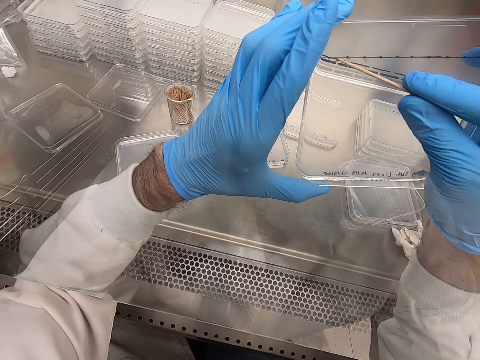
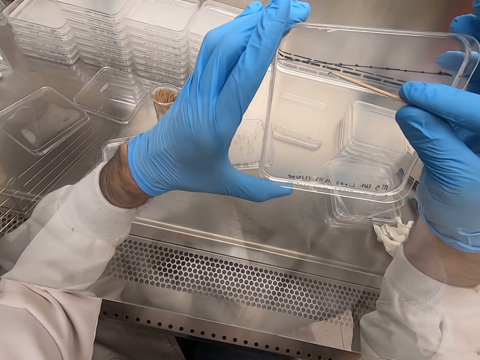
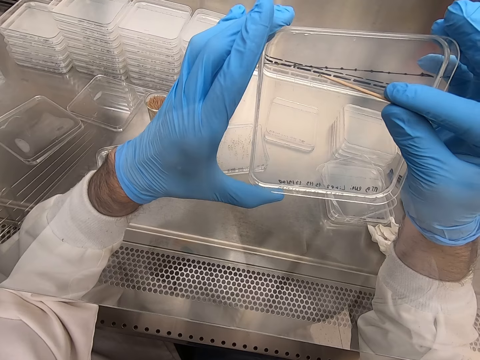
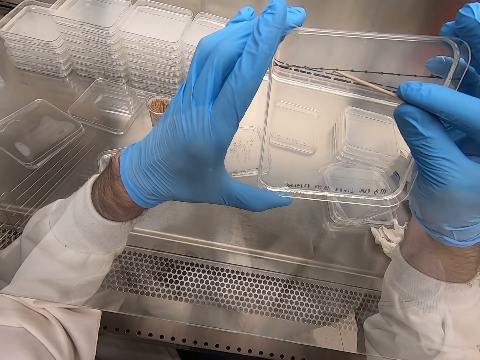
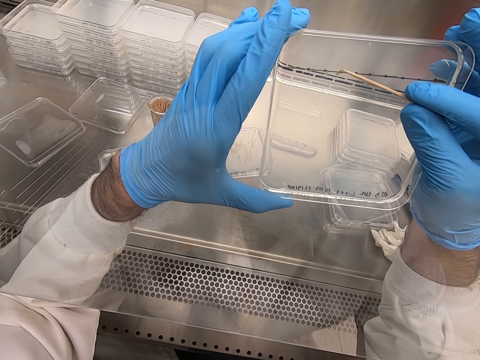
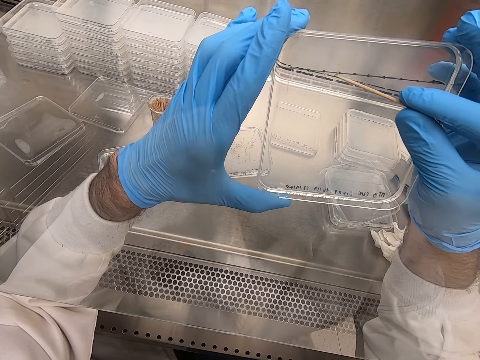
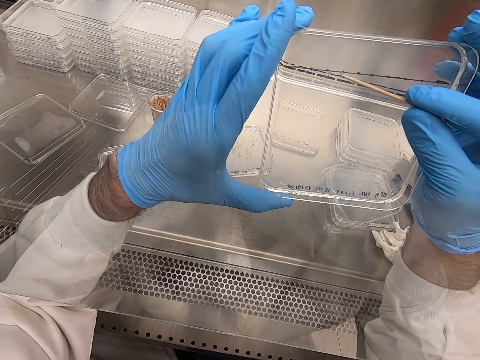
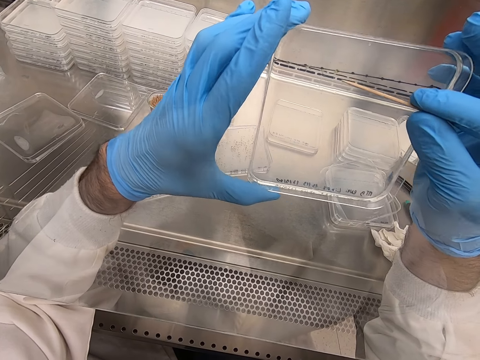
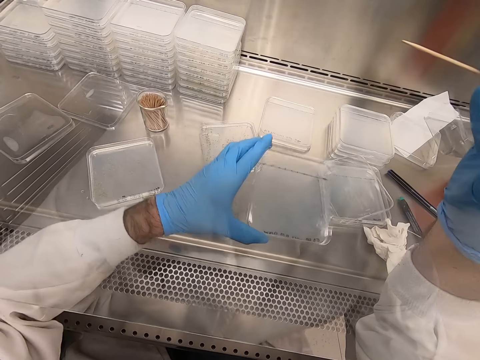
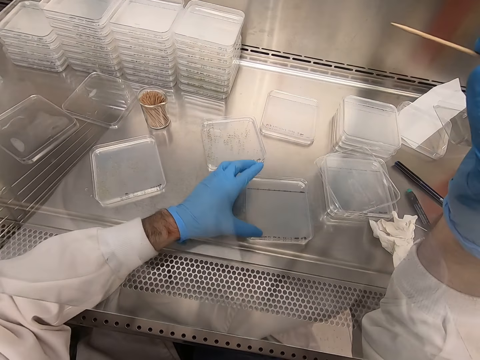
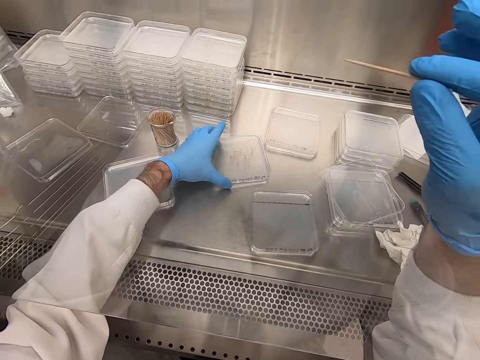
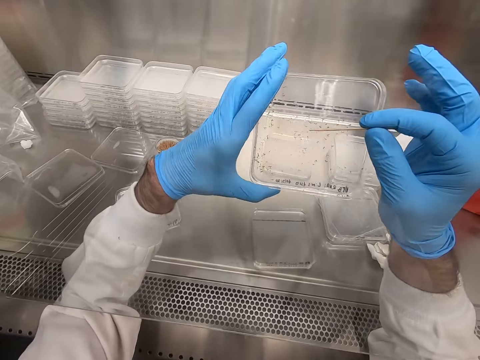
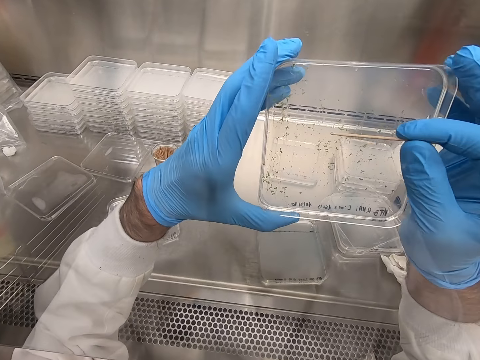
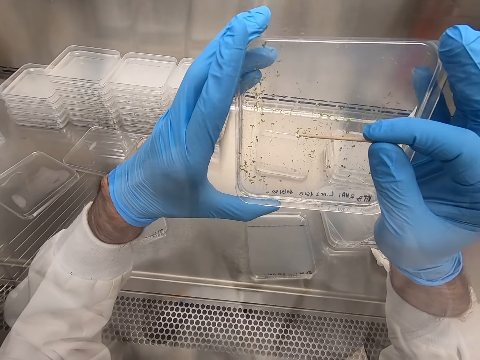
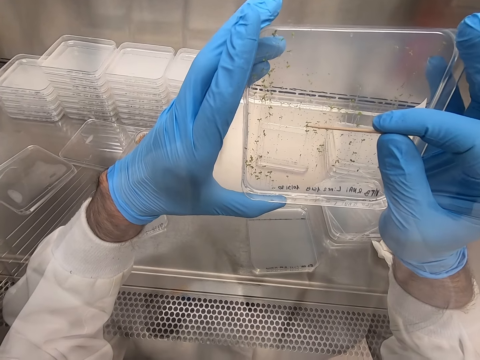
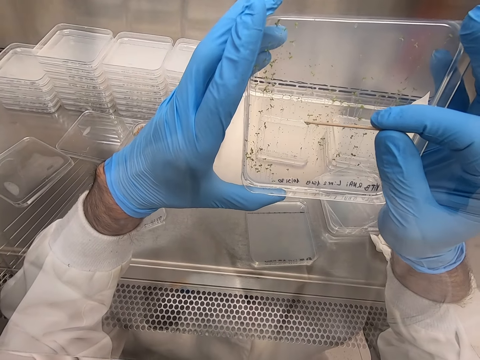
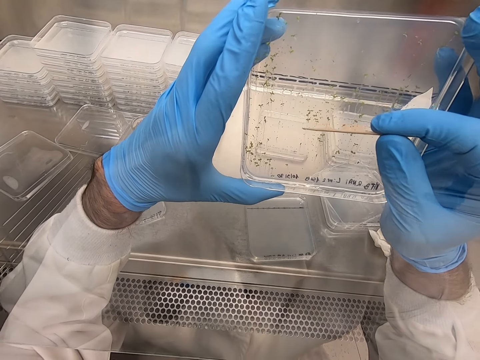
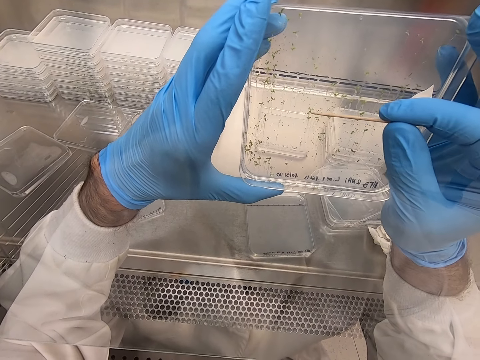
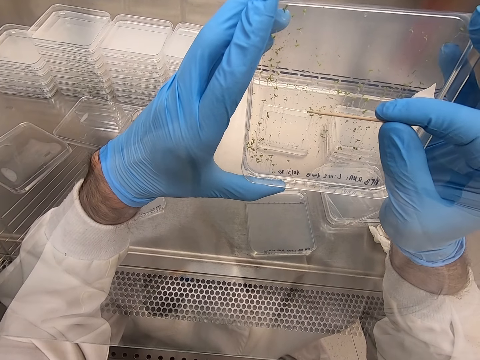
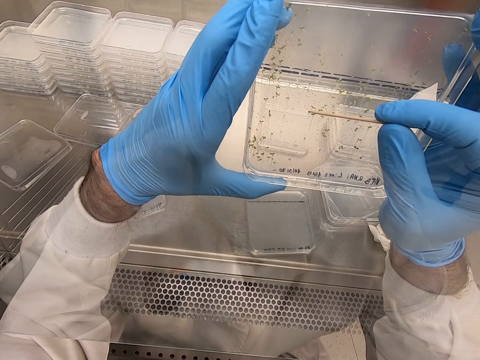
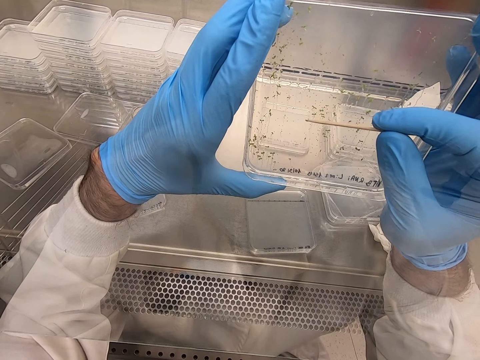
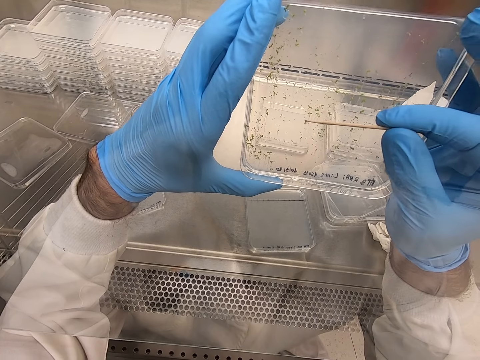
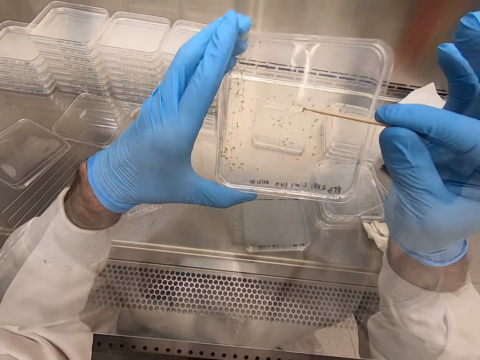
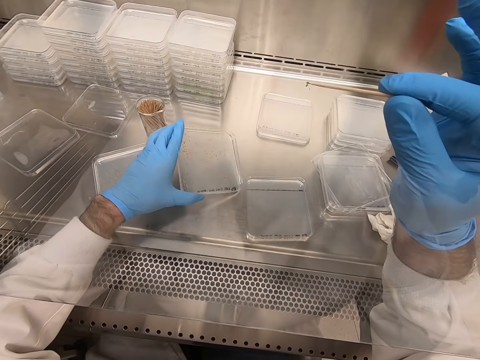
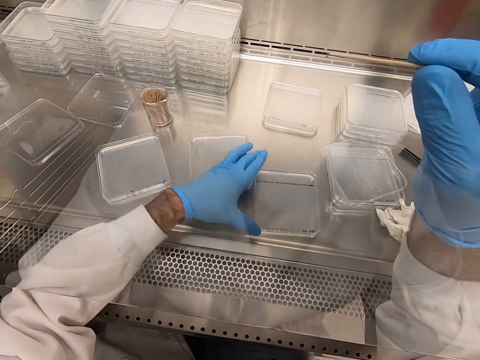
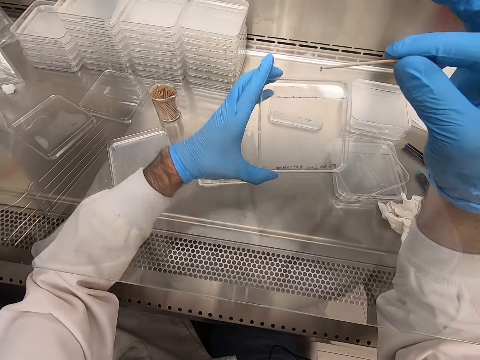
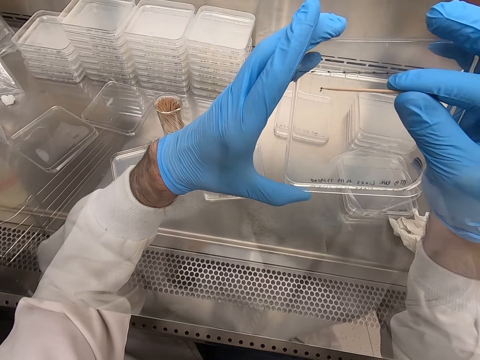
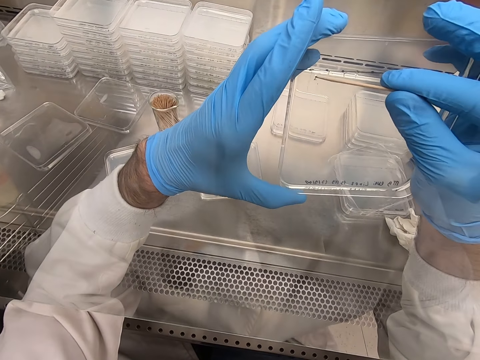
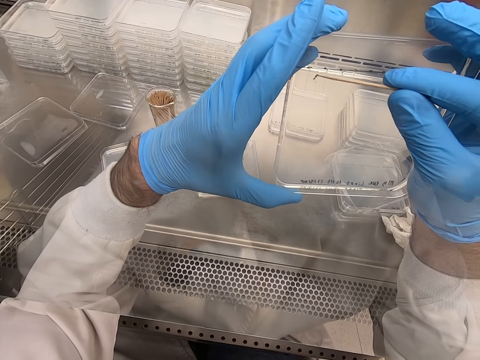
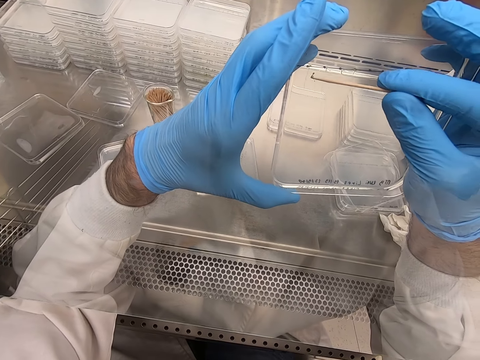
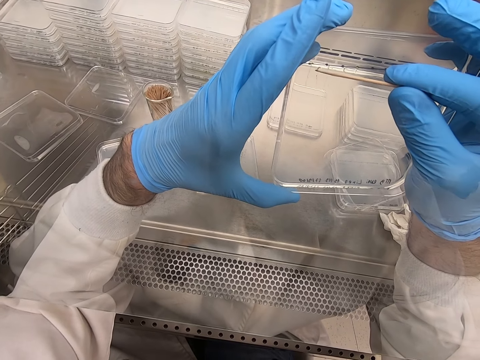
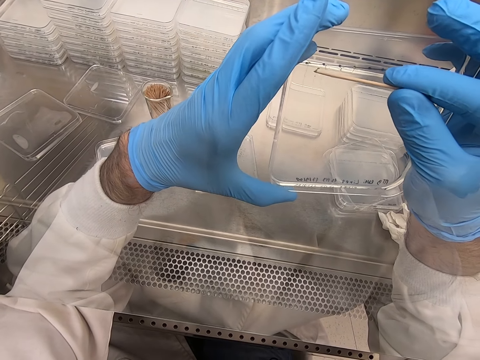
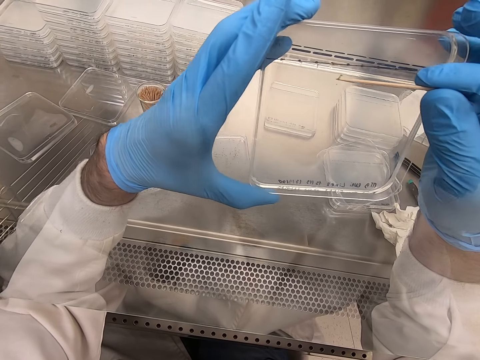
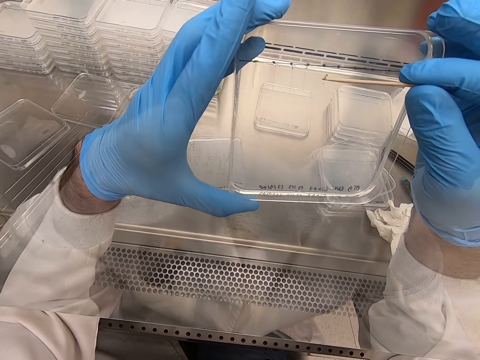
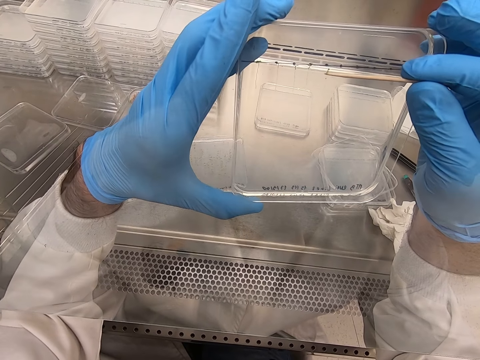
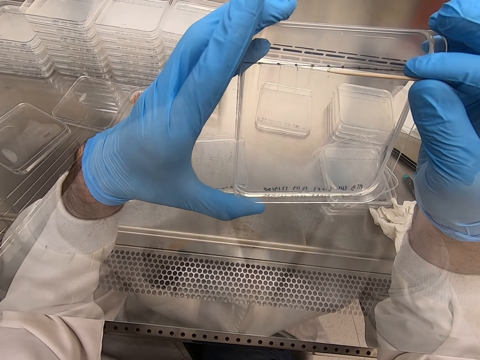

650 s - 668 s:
The camera wearer places an acrylic sheet on the table. They pick the acrylic sheet or tray and put something with a wood stick. They pick particles from the acrylic sheet. They place the acrylic on the table. They place it on the table again. They pick the acrylic sheet, and pick particles from the acrylic sheet.

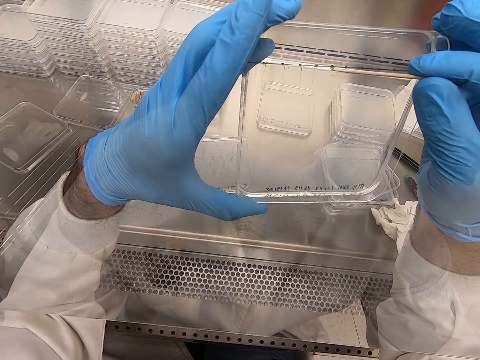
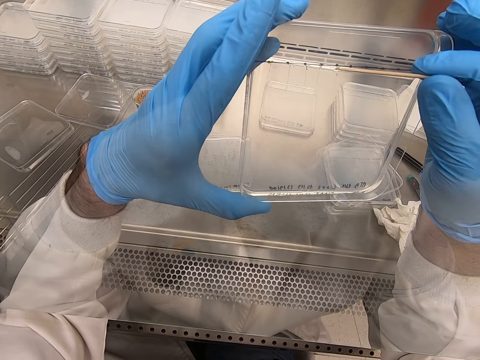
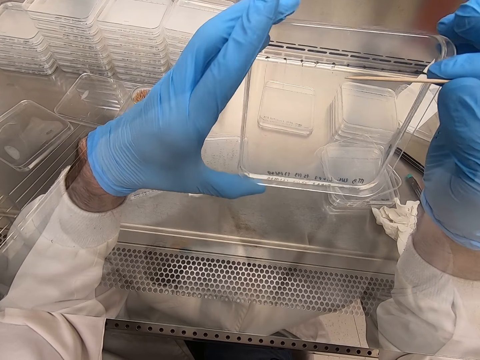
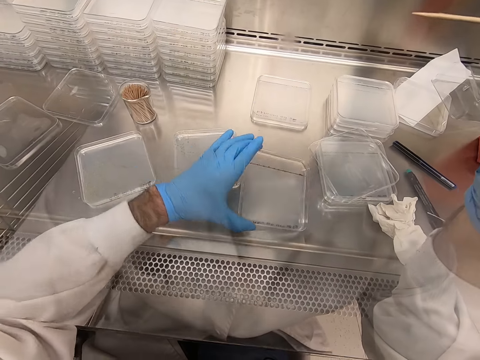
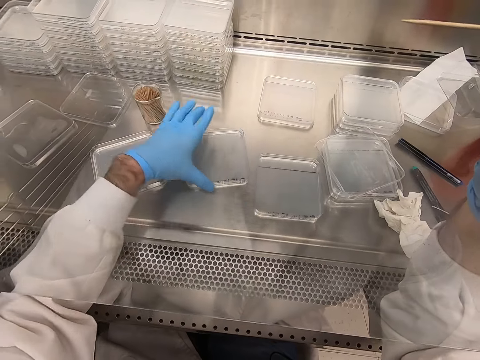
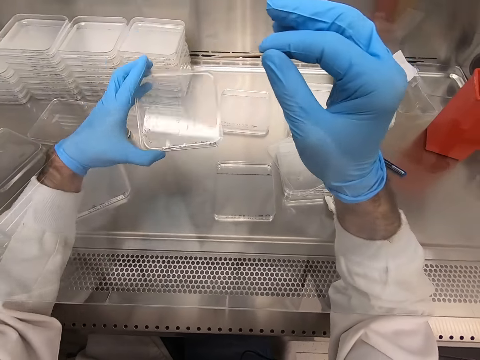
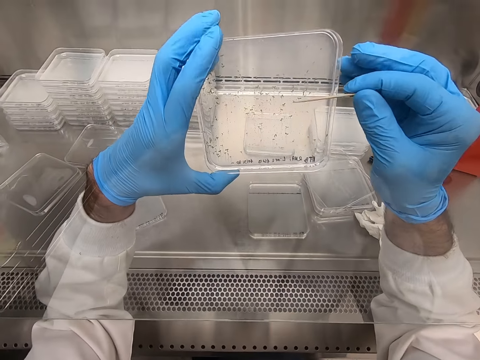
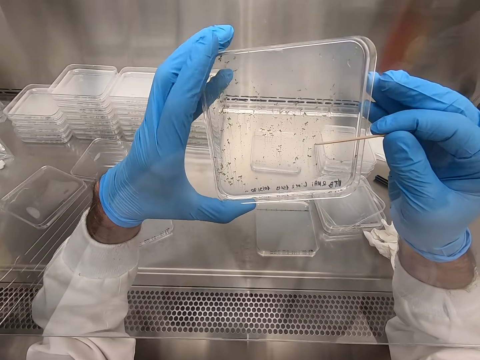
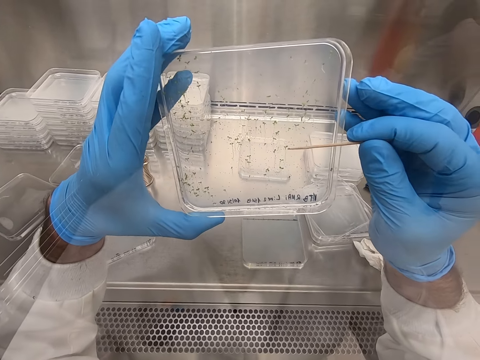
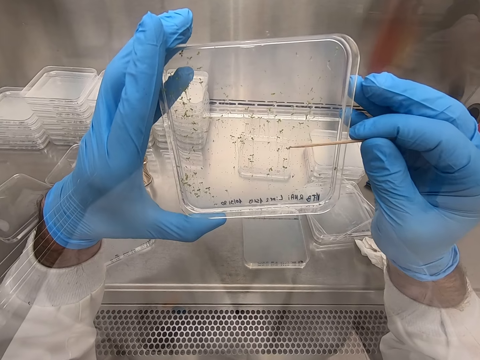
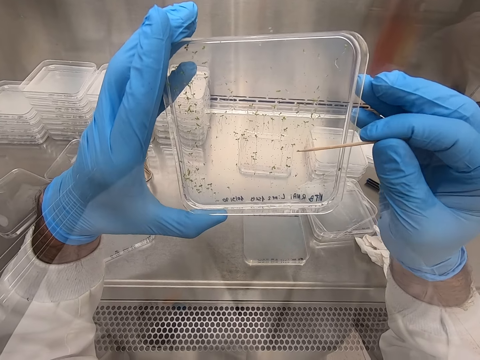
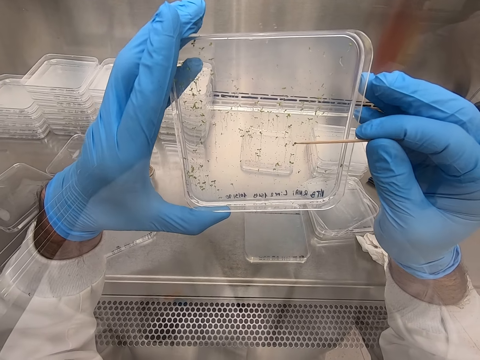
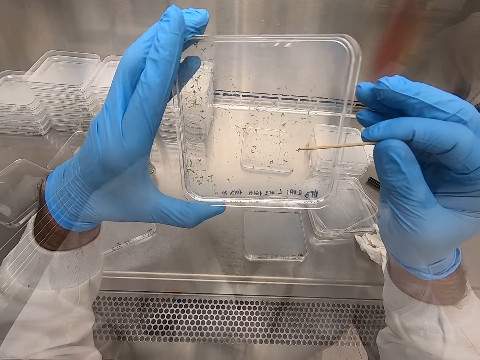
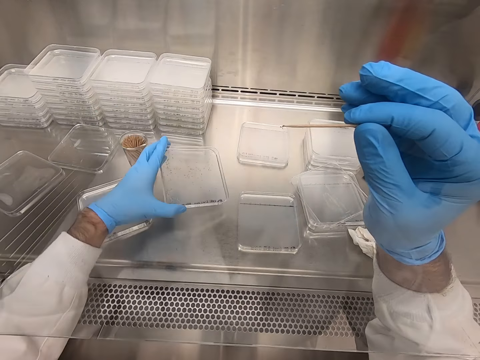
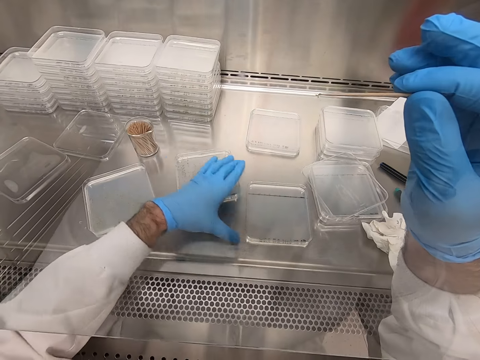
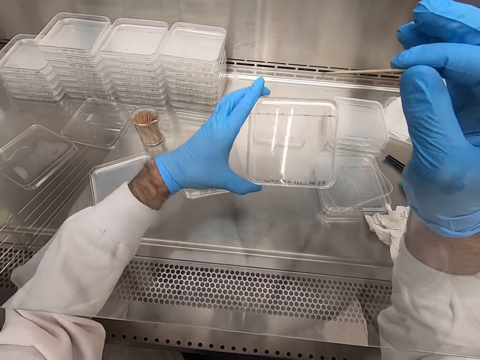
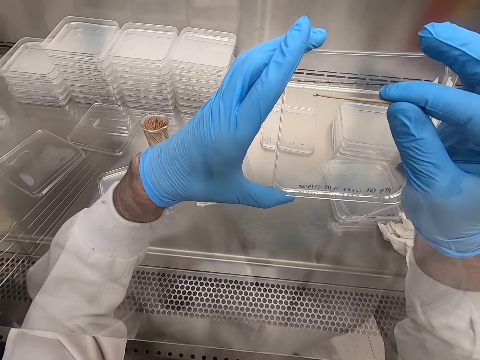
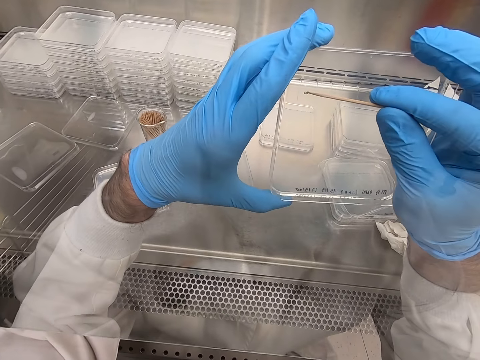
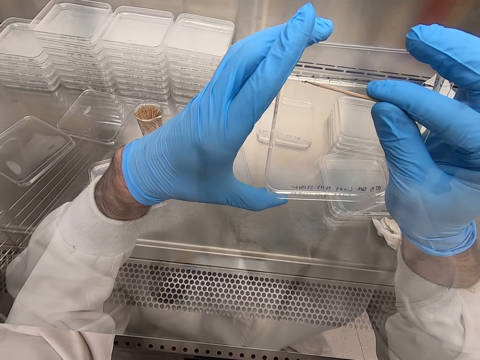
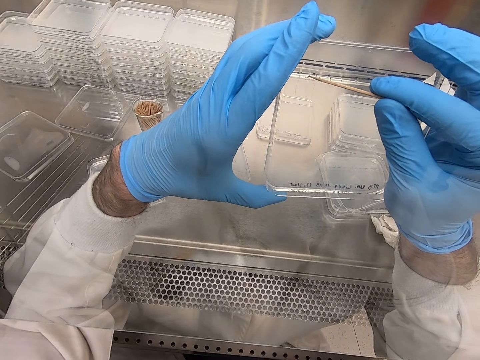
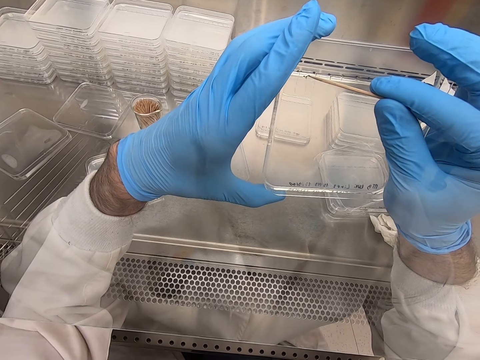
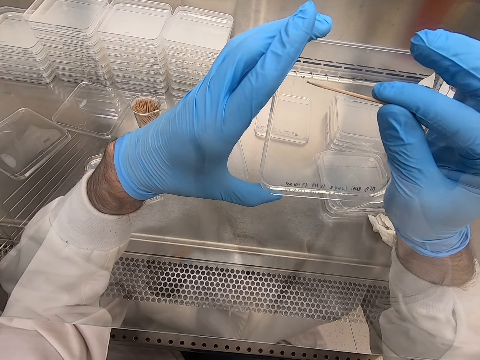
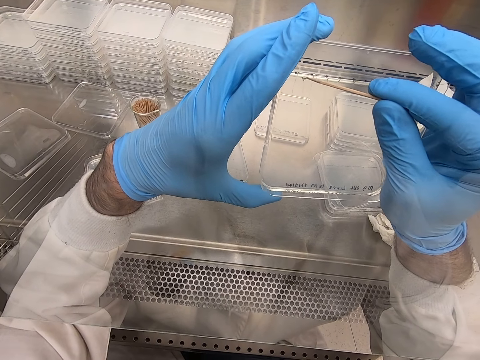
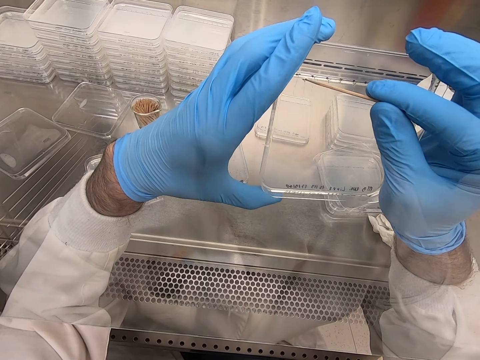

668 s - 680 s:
The camera wearer places an acrylic sheet on the table. They pick the acrylic sheet. They pick particles on the acrylic sheet. They place the acrylic sheet on the table. They pick the acrylic sheet. They pick particles from the acrylic sheet.
